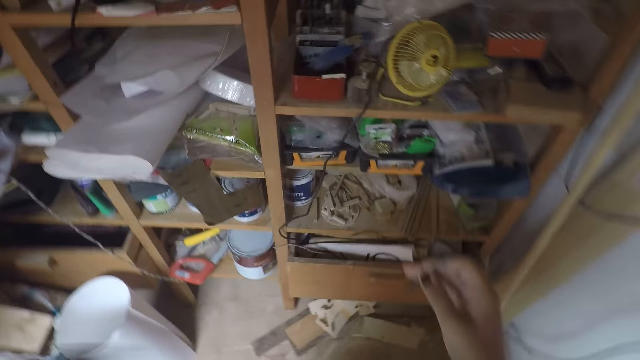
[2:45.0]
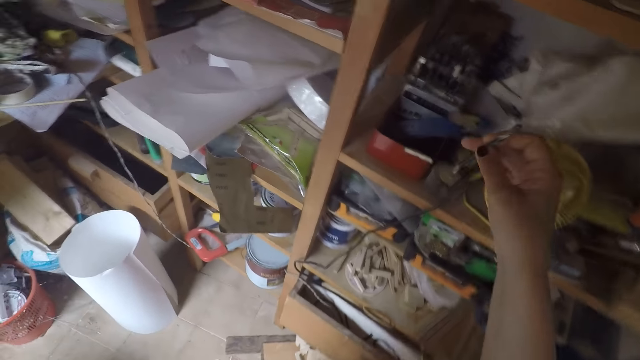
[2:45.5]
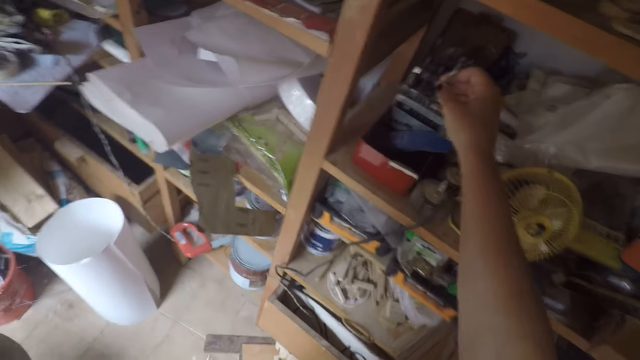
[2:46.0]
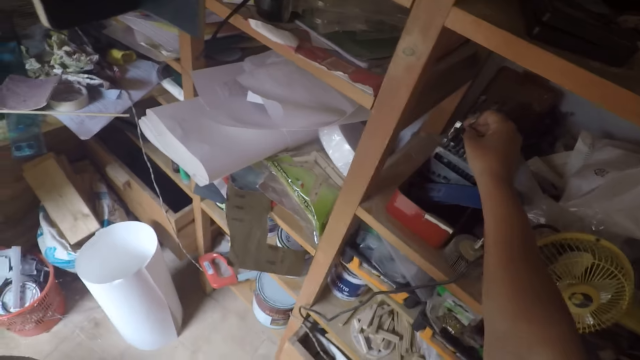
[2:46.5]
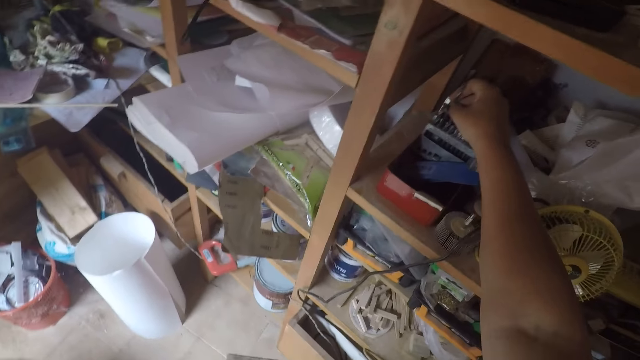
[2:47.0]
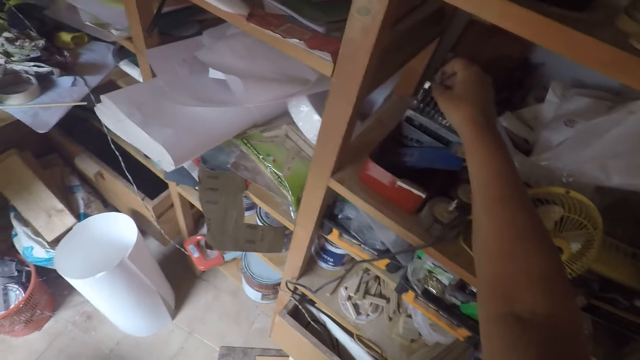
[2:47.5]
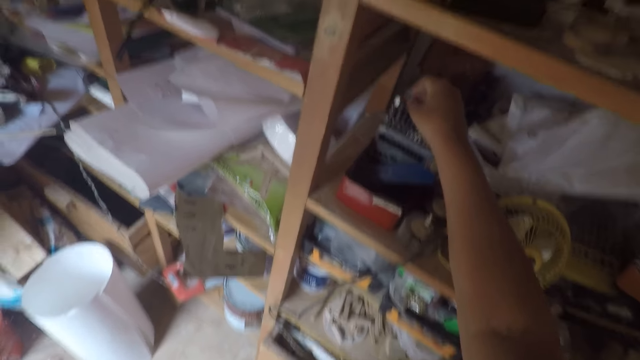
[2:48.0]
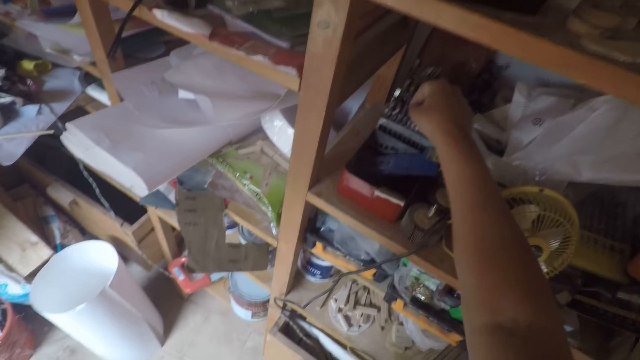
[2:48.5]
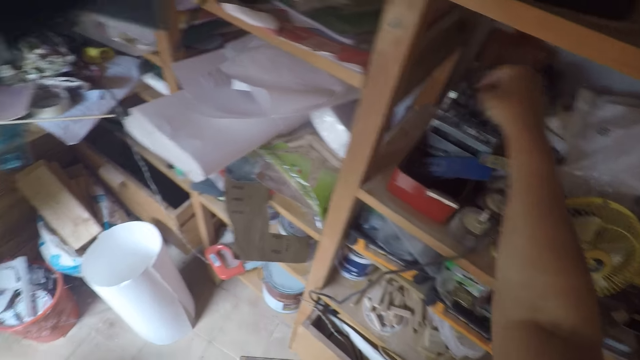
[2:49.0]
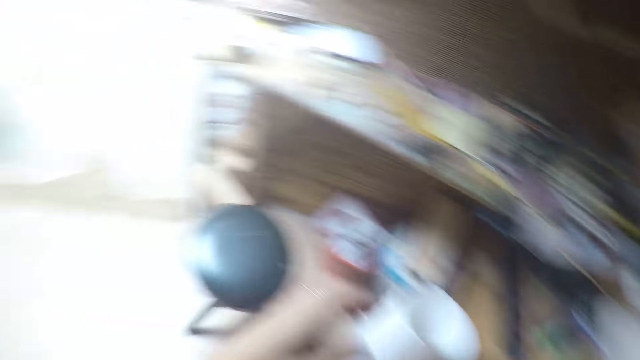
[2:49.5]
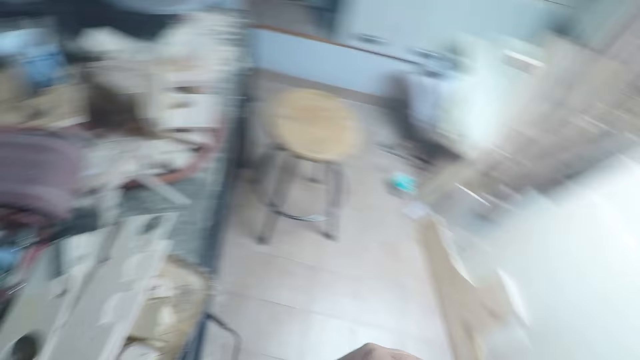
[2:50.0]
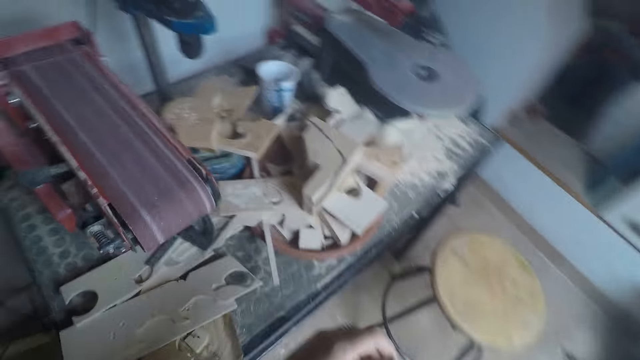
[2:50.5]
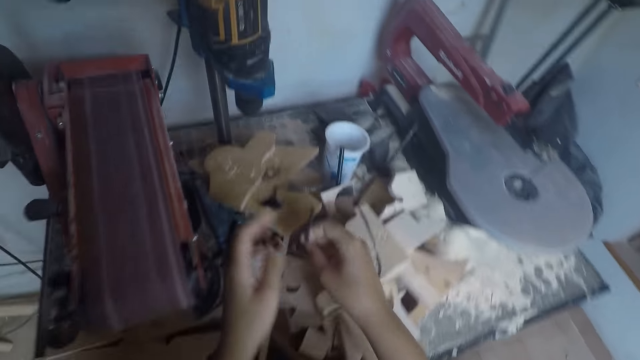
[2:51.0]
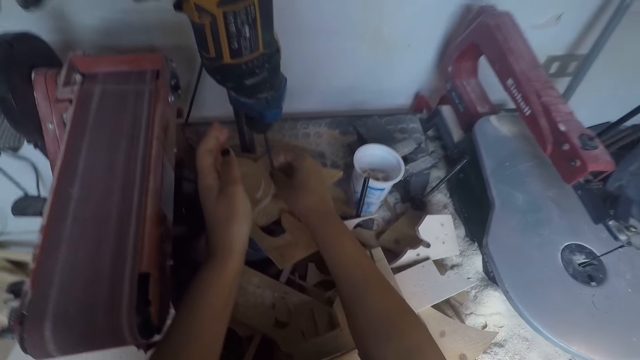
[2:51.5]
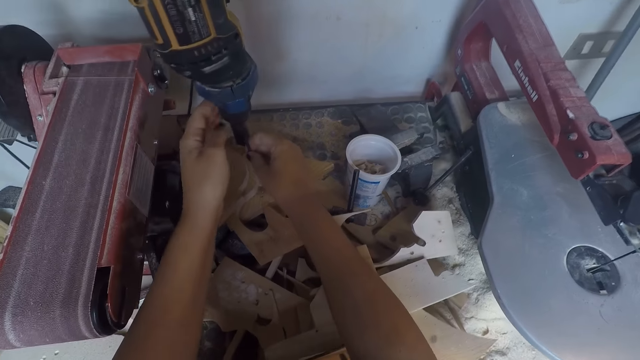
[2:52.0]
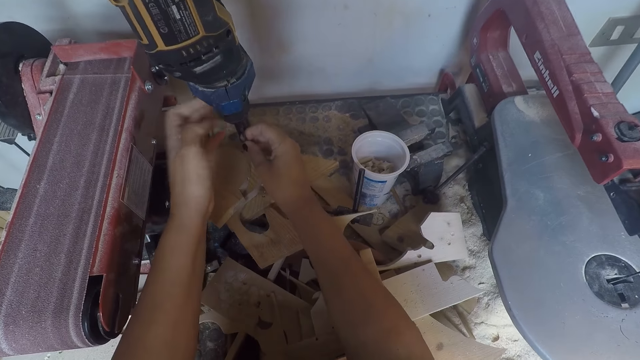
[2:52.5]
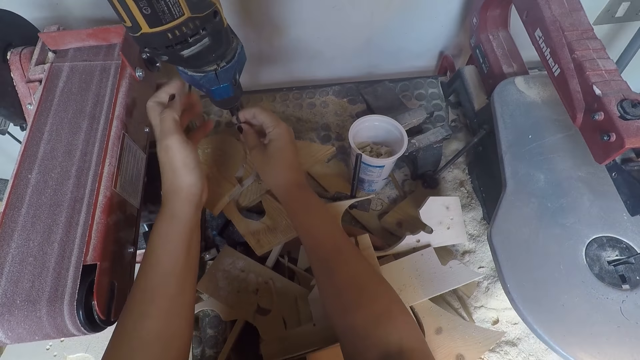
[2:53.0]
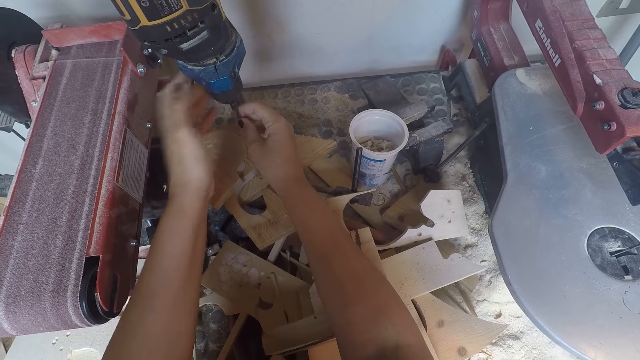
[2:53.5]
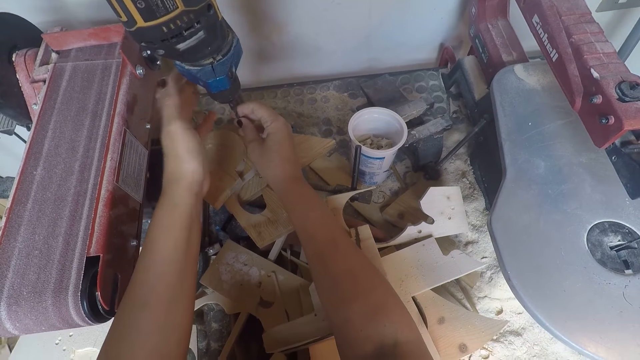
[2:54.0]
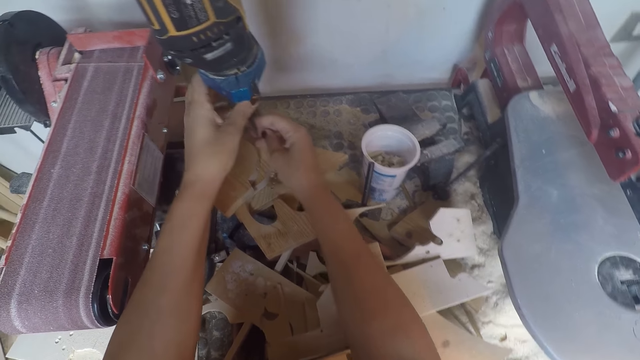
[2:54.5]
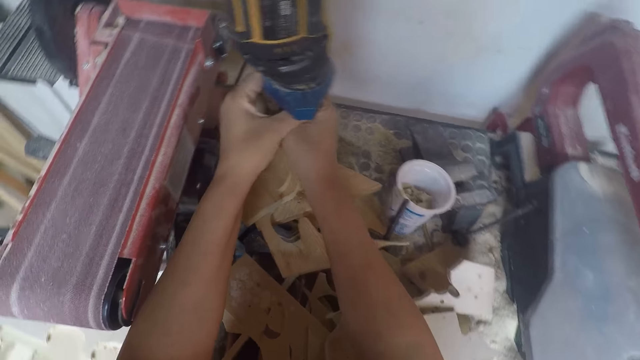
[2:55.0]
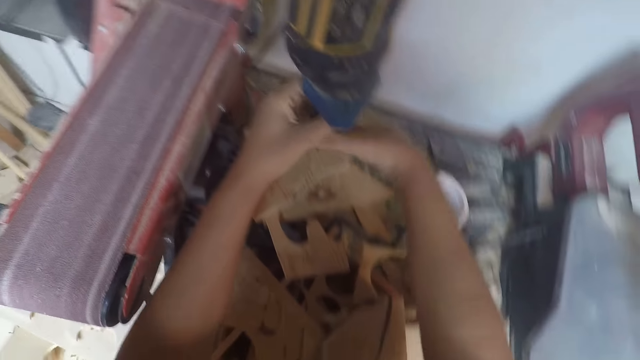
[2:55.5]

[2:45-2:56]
The camera wearer walks towards the shelf. He drops the drilling bit on the shelf with his right hand. He takes a drilling bit from the shelf with his right hand. He turns towards the drilling machine and walks around the workshop. He fixes the drilling bit on the chuck of the drilling machine with his two hands.

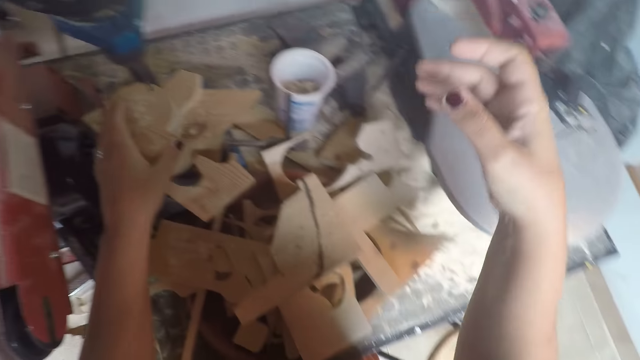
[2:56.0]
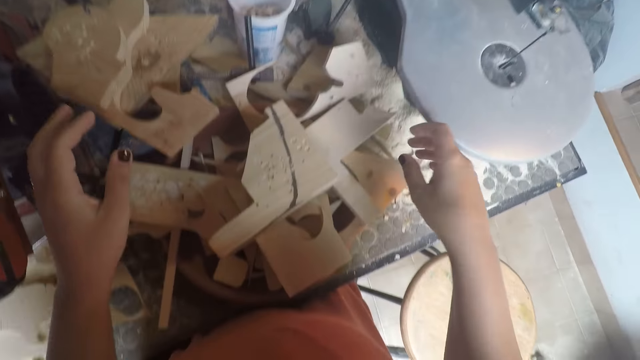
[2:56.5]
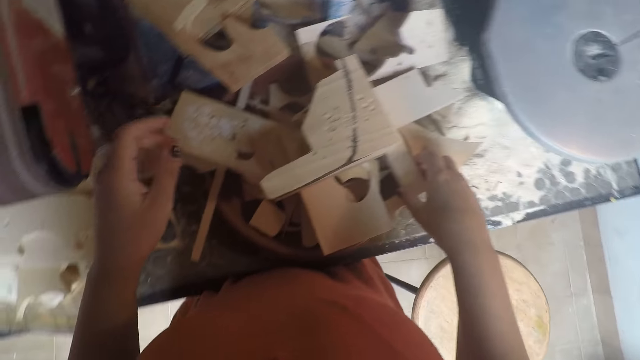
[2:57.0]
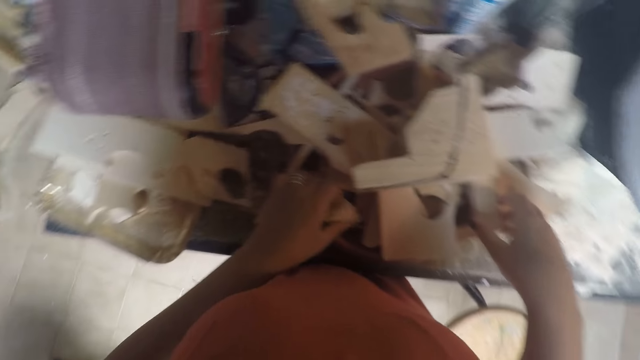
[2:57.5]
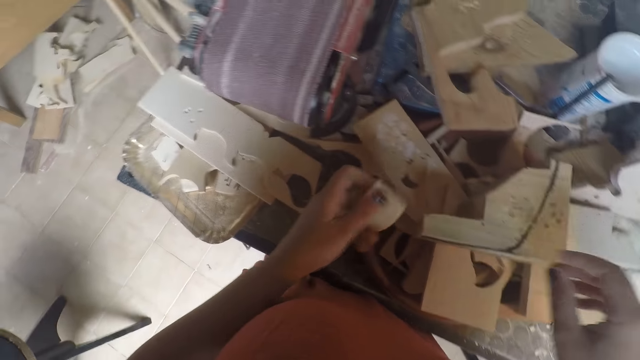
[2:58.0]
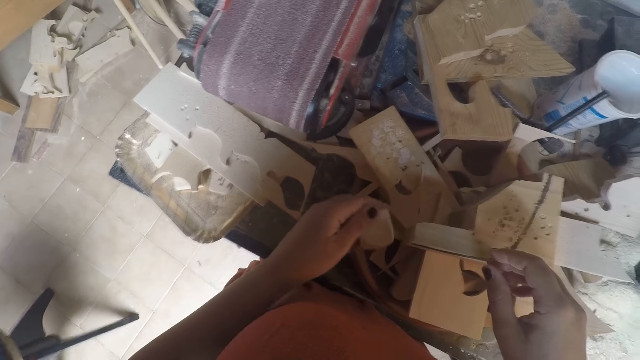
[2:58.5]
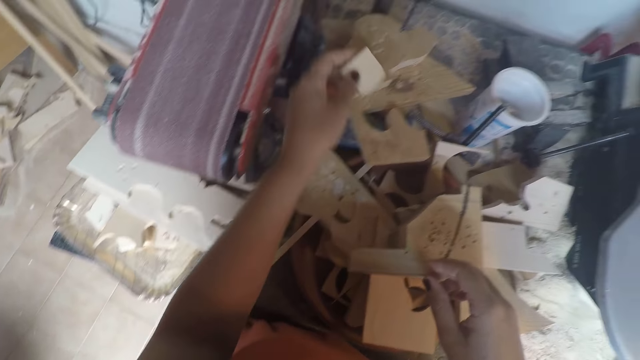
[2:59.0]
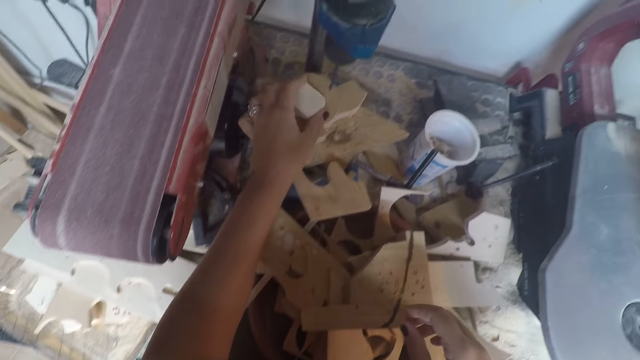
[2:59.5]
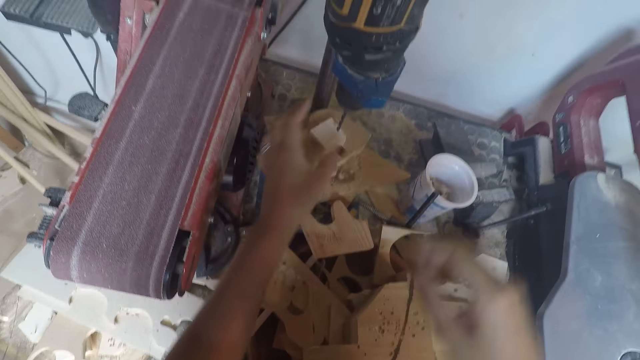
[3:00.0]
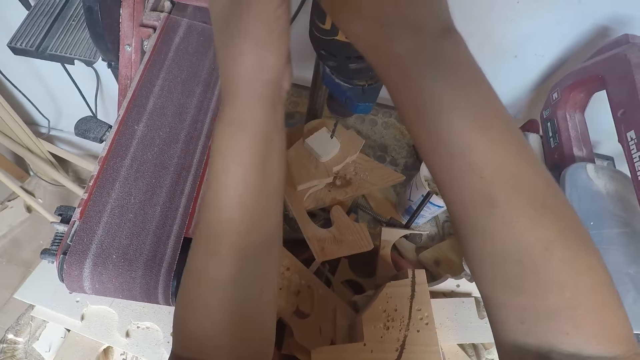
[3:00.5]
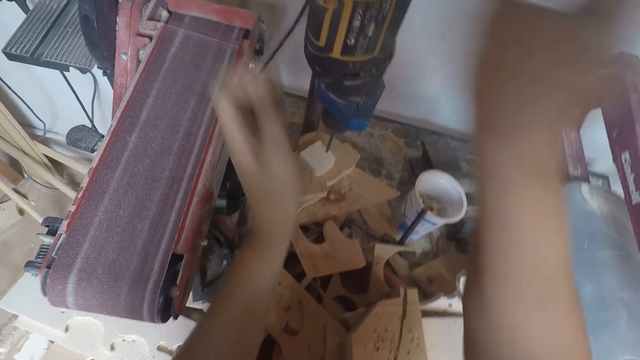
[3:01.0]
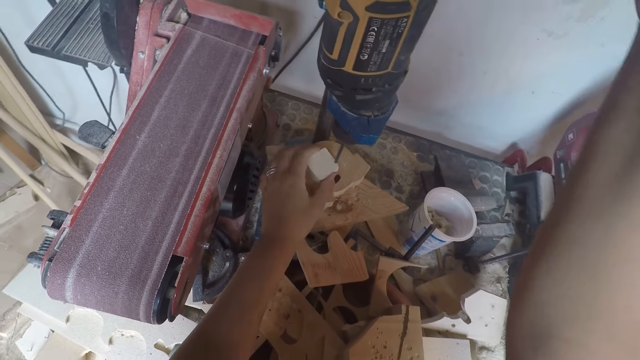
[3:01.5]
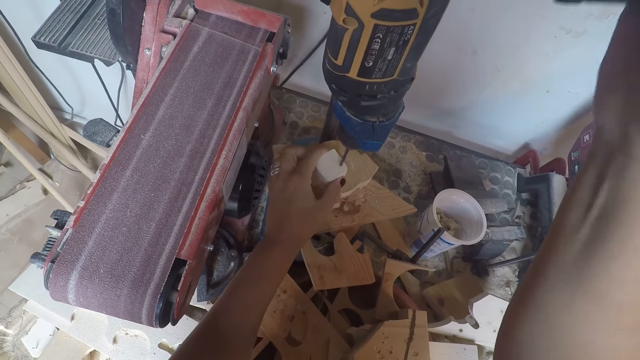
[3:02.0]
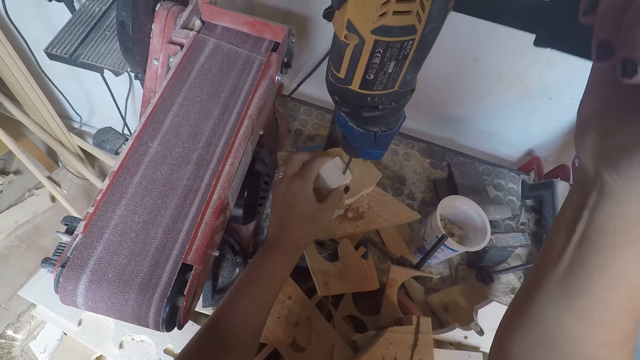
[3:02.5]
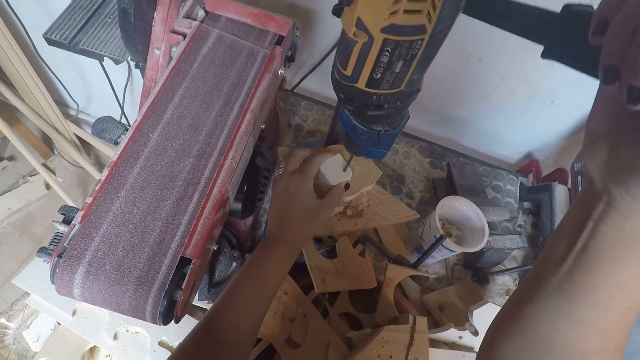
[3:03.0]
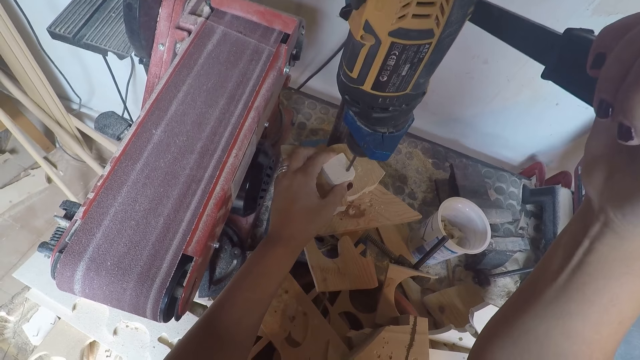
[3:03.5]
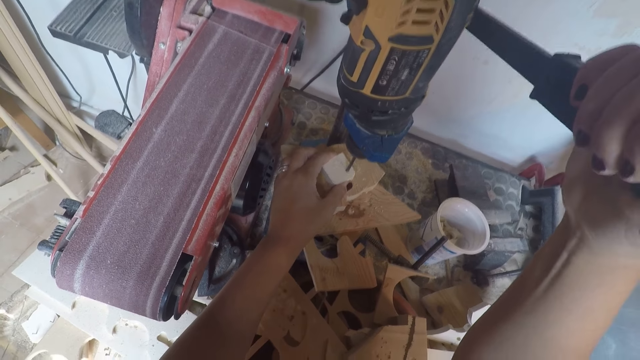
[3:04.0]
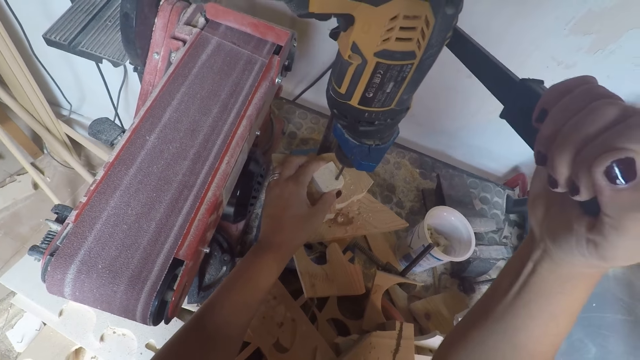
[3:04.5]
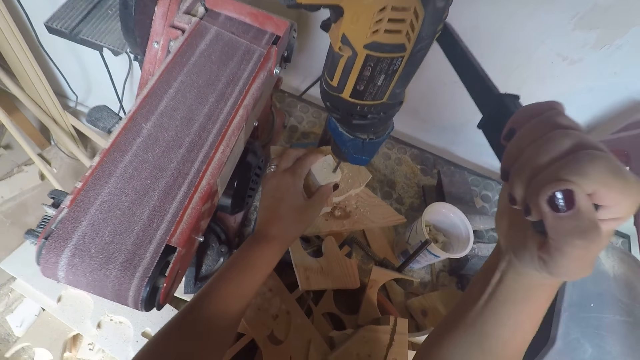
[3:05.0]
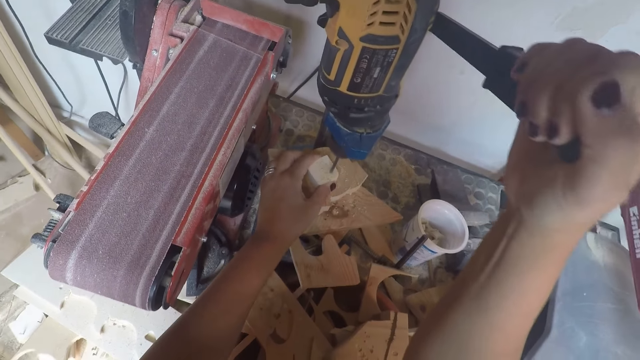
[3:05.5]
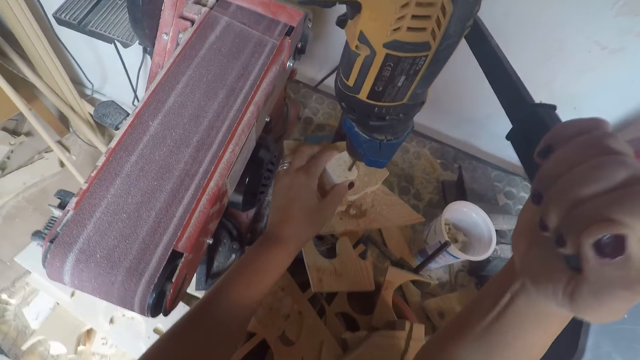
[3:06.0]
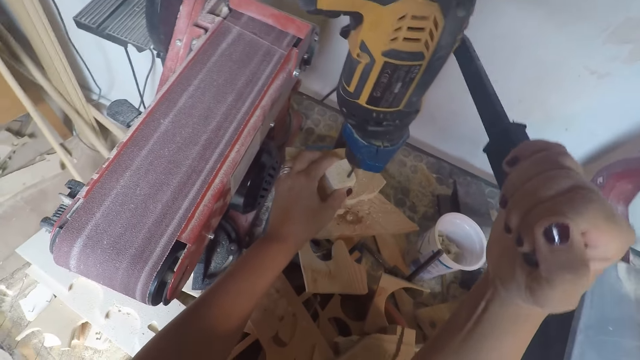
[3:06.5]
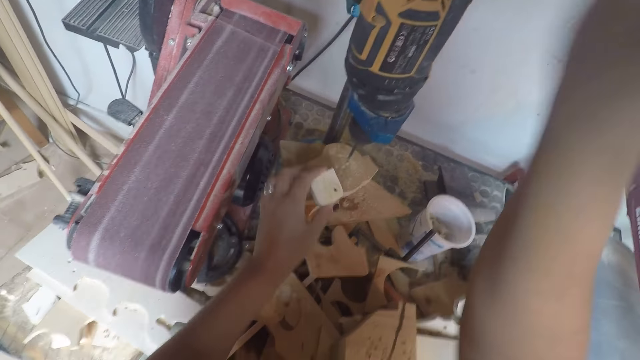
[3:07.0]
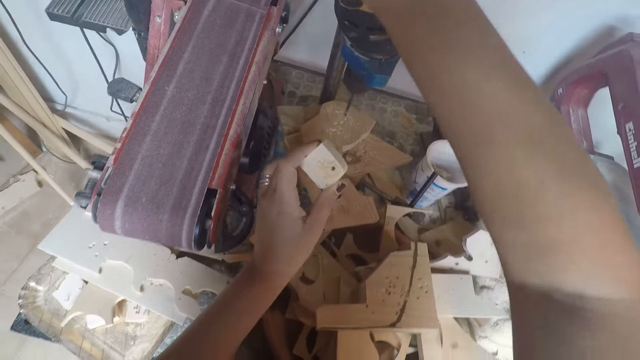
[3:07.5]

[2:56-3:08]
The camera wearer picks up a piece of wood from the table with his left hand. He drops the wood on the drilling machine with his left hand. He holds the head of the drilling machine with his two hands. He adjusts the wood on the drilling machine with his left hand. He drills a hole on the wood with the drilling machine. He takes the wood from the drilling machine with his left hand.
